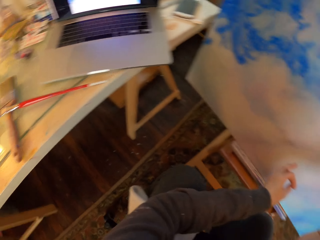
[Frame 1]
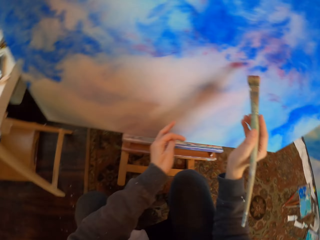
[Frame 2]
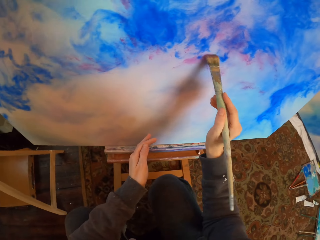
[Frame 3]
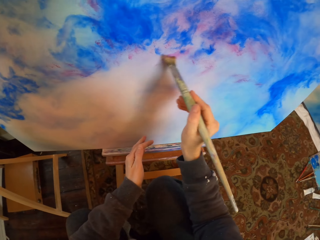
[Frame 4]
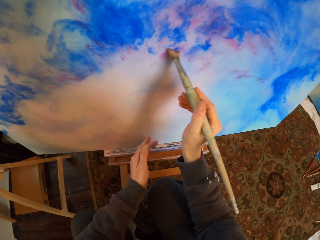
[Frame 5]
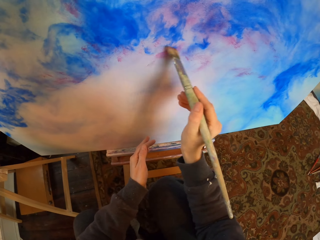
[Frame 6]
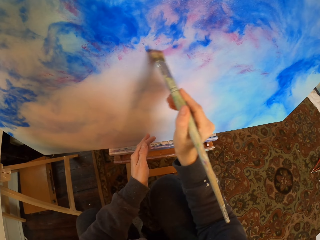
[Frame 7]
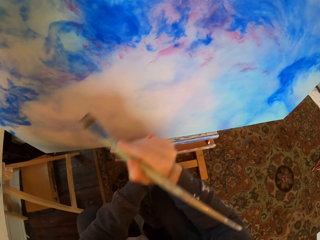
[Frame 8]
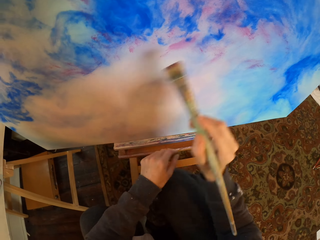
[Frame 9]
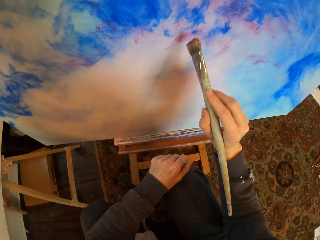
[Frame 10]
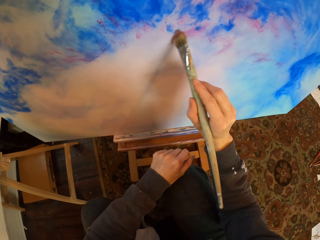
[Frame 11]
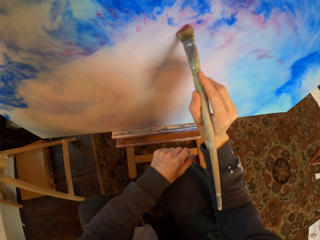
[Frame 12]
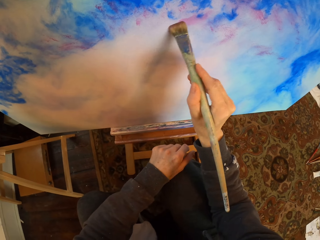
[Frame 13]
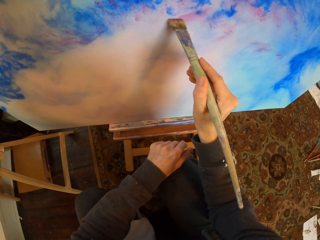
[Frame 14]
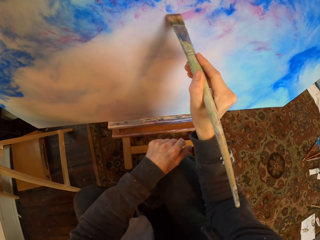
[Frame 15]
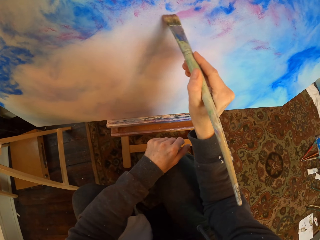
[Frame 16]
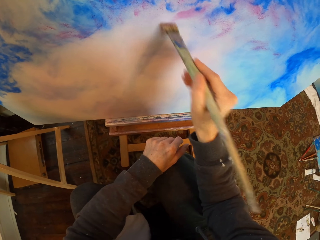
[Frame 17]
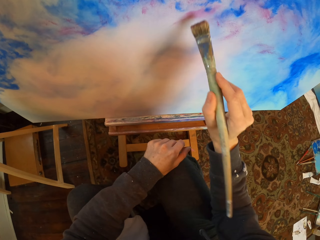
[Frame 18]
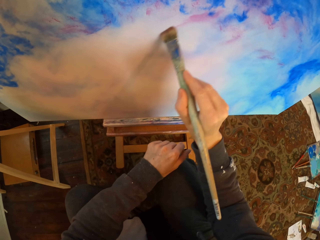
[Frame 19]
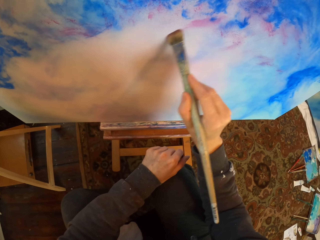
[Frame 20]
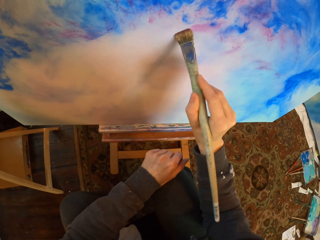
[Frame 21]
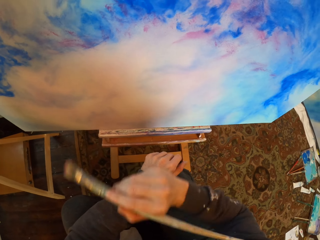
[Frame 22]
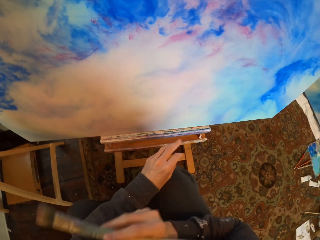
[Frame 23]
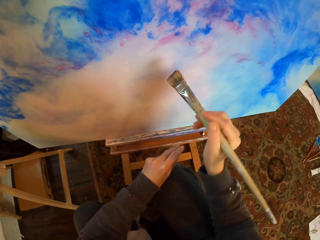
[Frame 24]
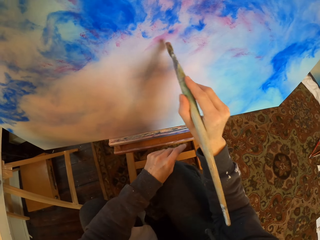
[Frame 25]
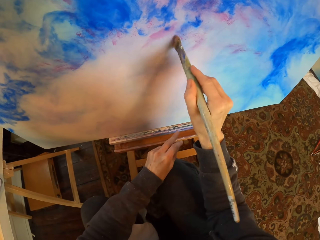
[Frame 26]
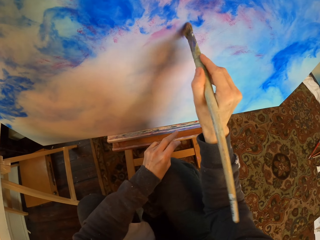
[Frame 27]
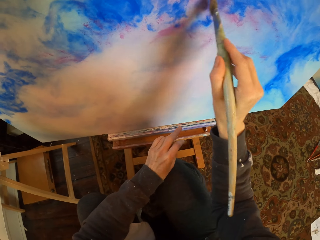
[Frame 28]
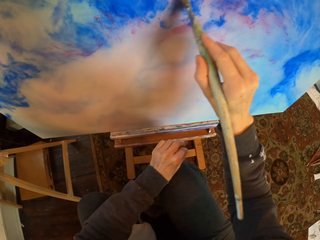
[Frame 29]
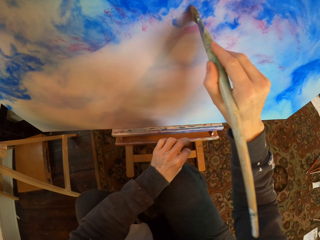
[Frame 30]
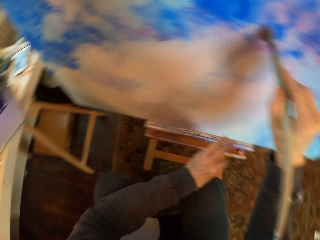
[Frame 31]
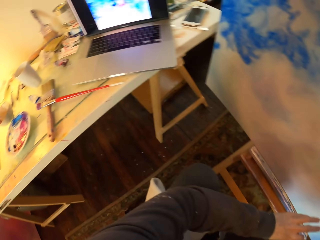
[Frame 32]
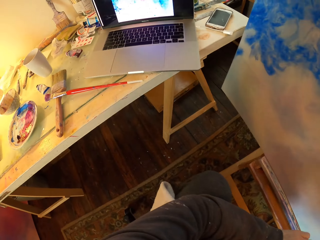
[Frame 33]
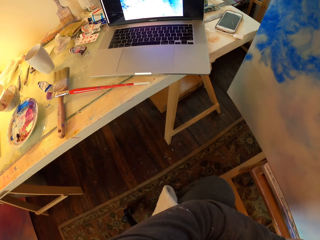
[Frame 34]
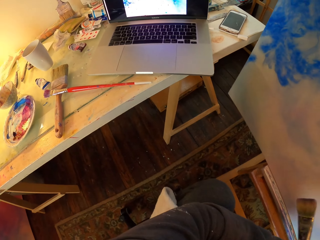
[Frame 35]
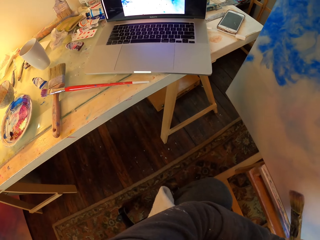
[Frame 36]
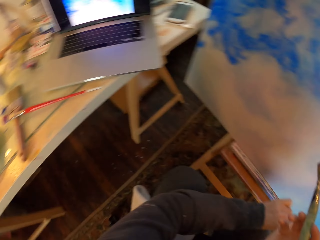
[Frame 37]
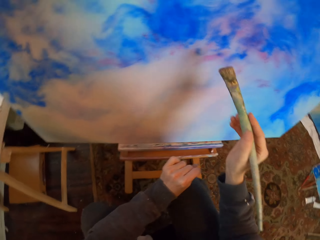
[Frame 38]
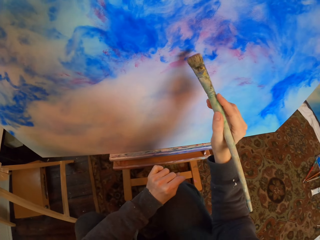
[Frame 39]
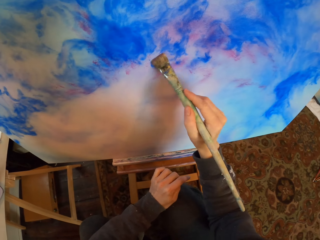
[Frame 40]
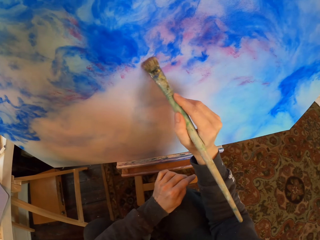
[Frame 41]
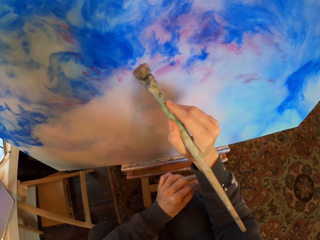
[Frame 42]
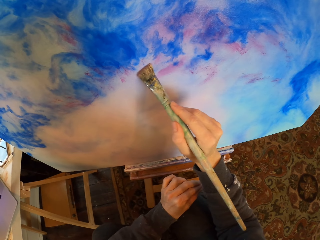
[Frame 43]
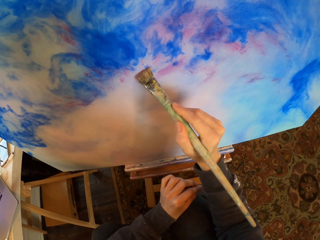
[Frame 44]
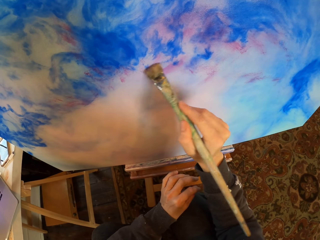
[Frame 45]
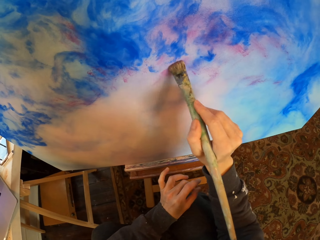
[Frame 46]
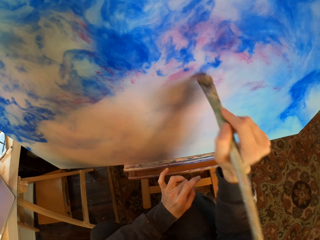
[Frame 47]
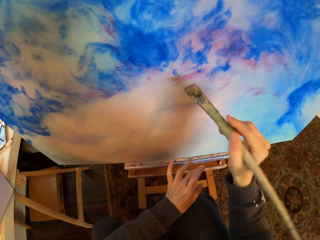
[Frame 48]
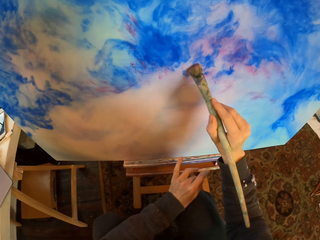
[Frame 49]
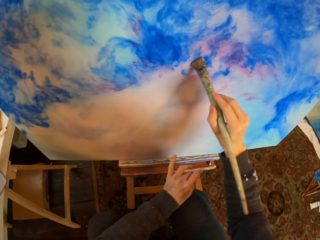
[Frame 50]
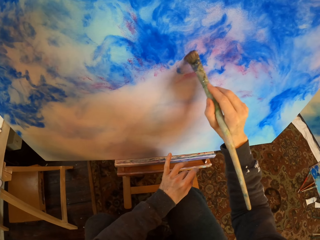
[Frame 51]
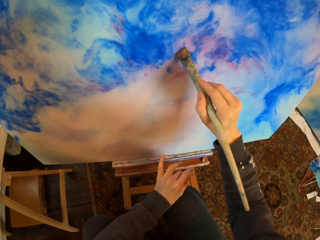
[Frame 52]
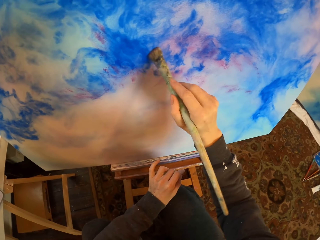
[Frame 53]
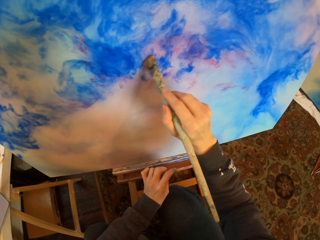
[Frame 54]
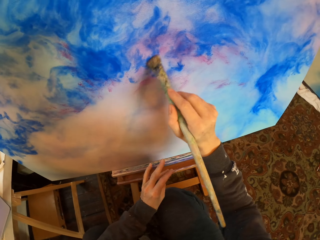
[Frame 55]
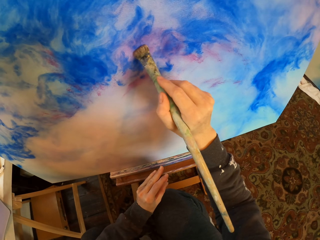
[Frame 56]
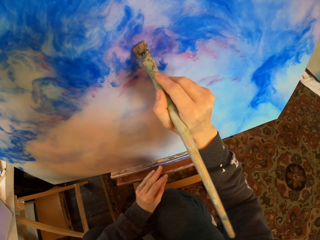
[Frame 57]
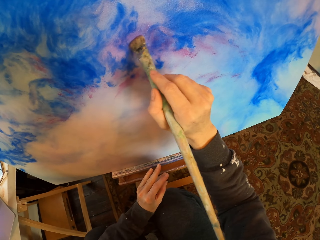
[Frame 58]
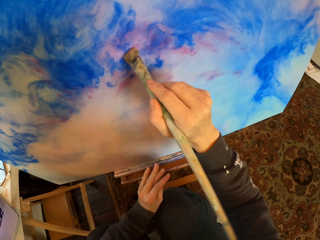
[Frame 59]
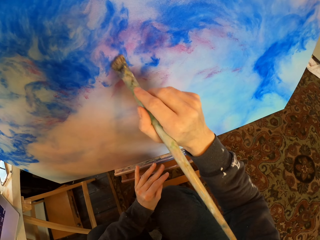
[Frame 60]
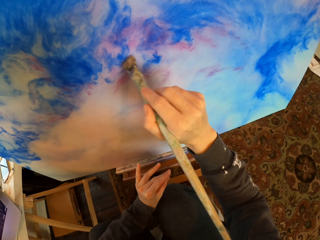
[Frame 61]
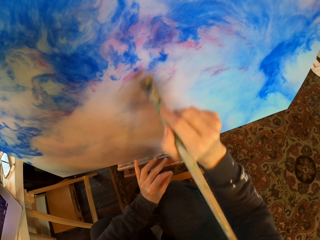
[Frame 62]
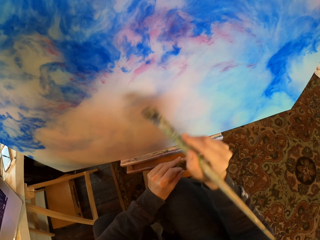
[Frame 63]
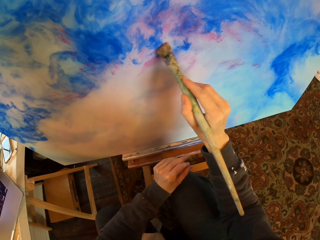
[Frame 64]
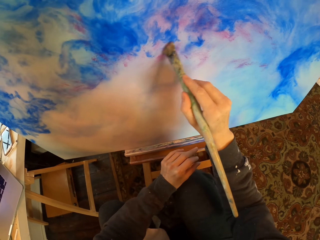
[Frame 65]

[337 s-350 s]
The camera wearer paints on the paint board. They move a hand. They paint on the paint board. They move the left fingers. They move the hand. They paint on the paint board. They stare at the laptop. They paint on the paint board. They move the left fingers.

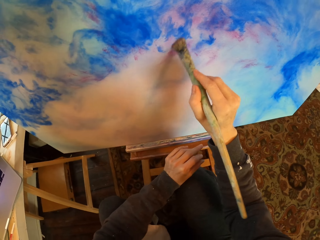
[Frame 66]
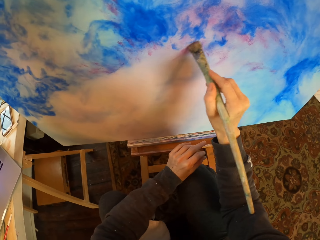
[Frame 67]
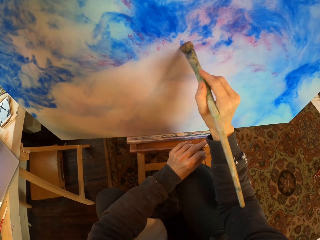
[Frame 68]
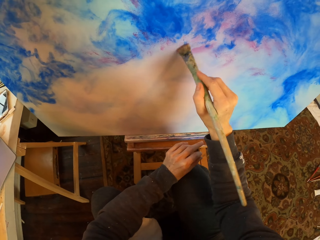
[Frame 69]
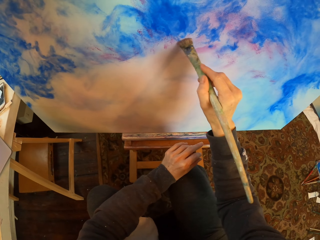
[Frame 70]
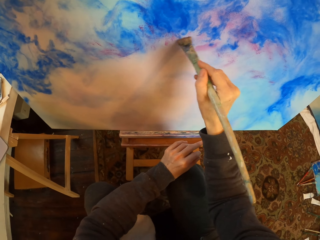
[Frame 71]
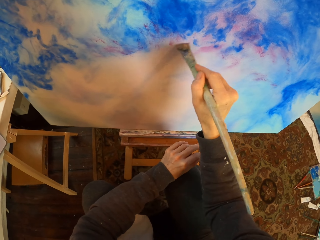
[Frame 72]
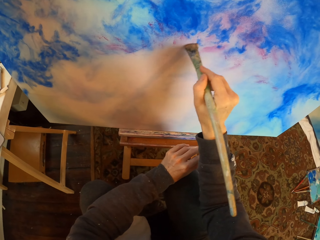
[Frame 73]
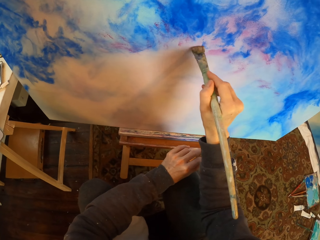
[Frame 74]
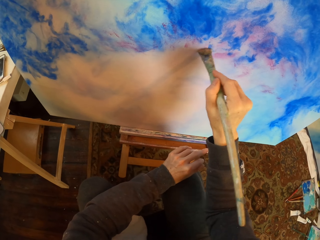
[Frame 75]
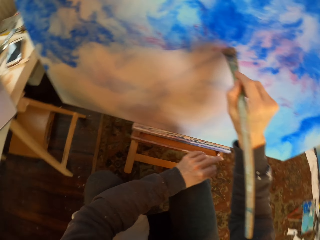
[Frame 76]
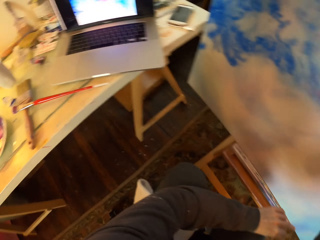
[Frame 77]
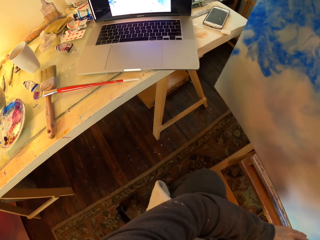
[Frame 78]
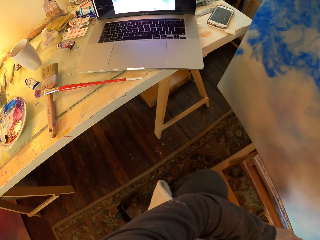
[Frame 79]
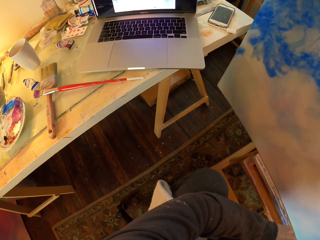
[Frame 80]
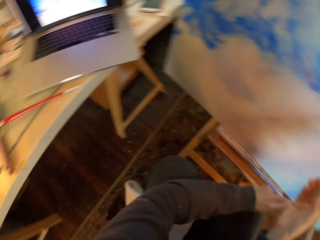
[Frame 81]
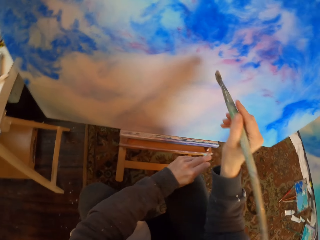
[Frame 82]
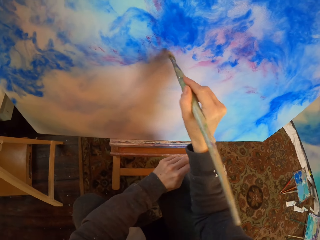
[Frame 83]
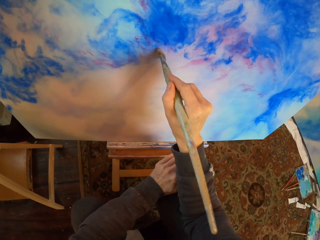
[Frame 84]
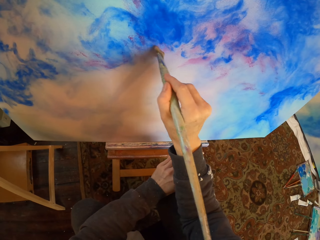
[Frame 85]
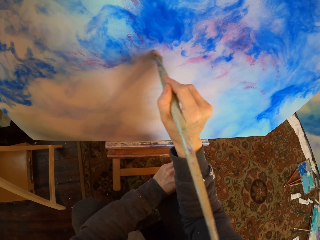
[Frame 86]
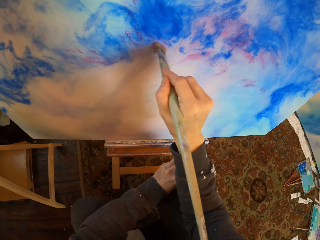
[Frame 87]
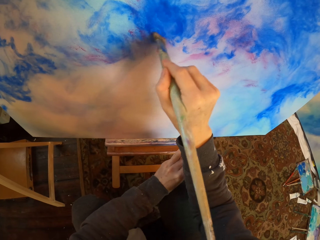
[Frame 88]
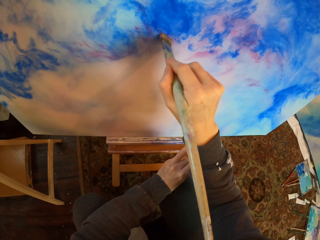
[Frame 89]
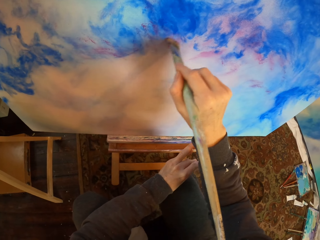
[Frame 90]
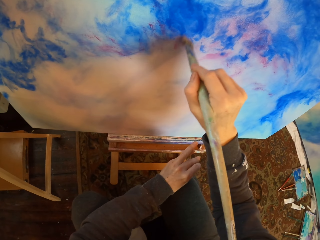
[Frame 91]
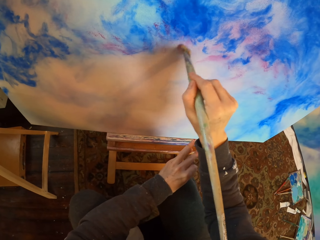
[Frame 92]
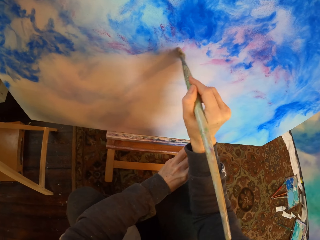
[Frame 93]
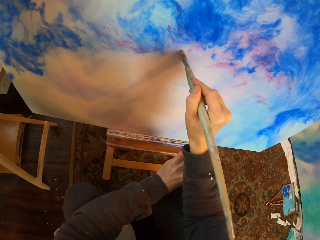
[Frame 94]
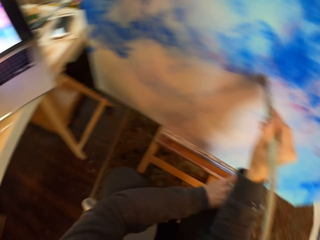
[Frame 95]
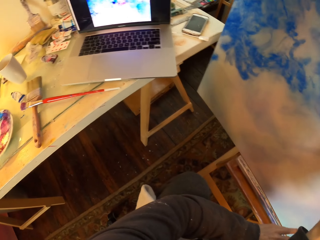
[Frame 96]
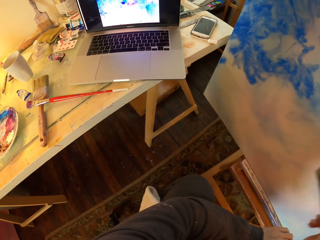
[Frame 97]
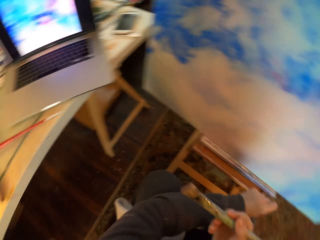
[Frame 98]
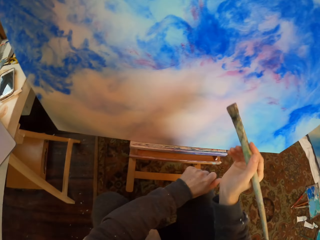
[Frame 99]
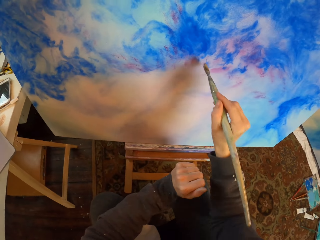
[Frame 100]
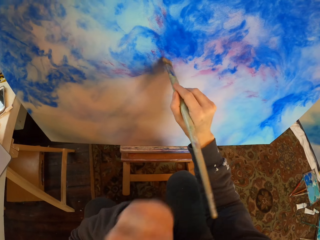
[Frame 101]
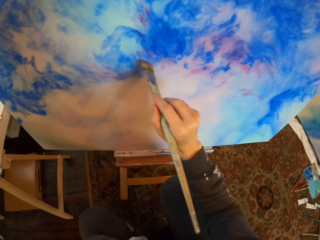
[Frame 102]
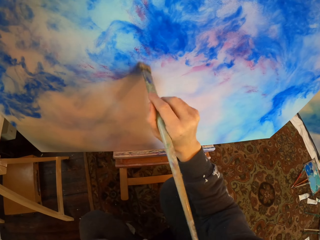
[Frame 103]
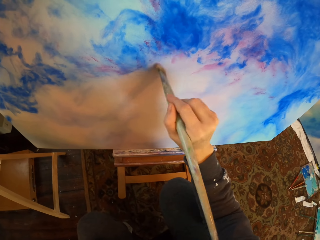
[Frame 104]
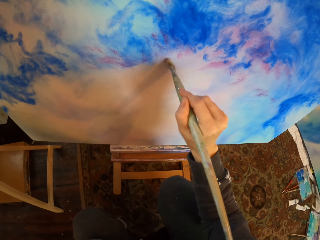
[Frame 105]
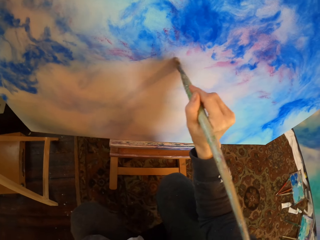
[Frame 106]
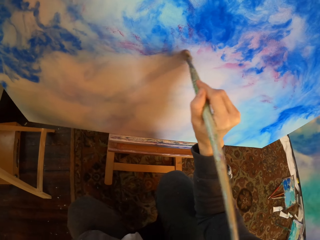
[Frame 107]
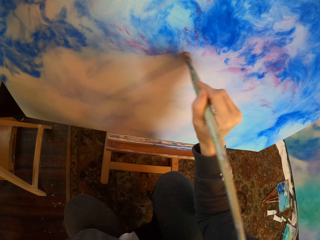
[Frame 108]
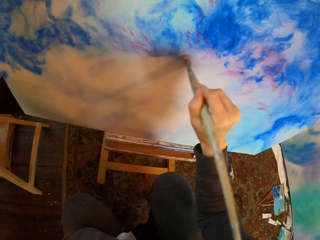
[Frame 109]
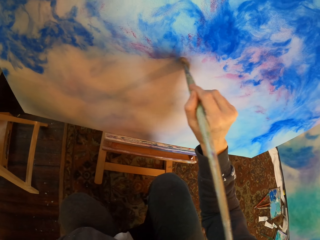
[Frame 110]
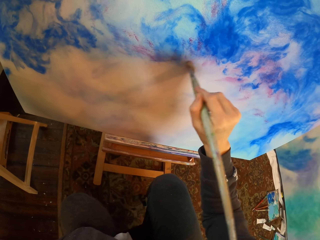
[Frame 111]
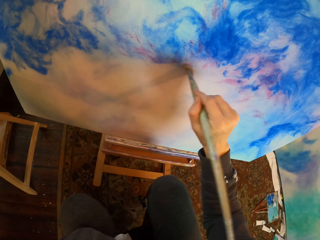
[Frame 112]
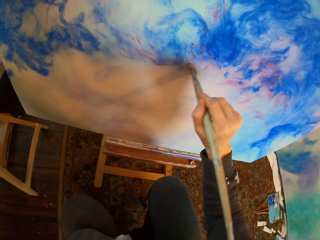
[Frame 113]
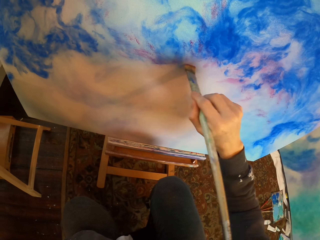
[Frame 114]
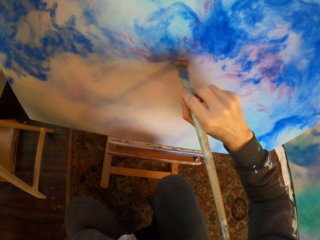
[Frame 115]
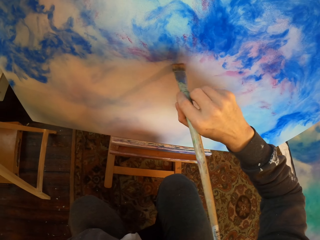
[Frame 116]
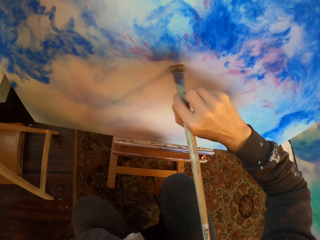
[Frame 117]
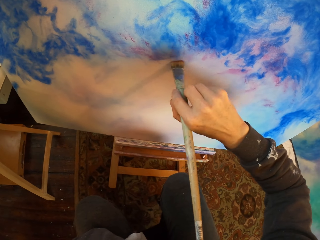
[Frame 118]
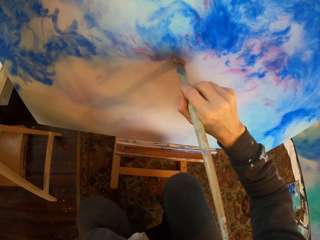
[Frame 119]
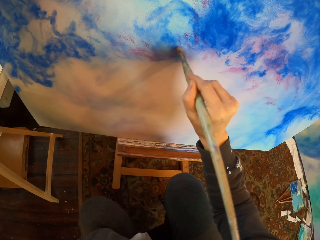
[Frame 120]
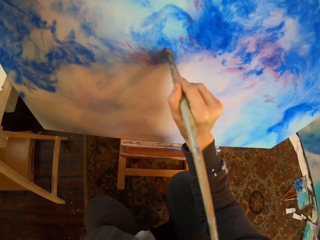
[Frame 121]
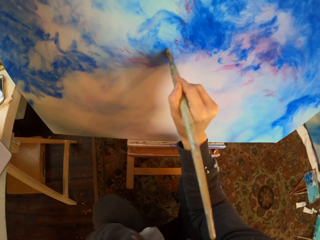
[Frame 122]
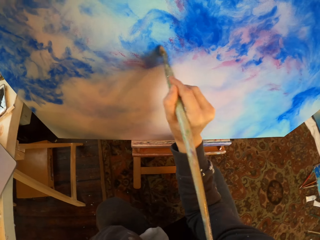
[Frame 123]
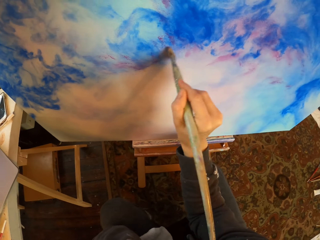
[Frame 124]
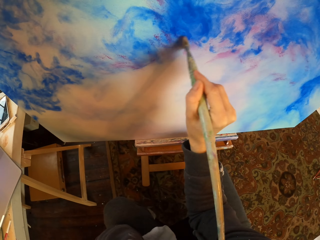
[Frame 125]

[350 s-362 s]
The camera wearer stares at the laptop. They paint on the paint board. They stare at the laptop. They paint on the paint board. They move the left hand to the face.
